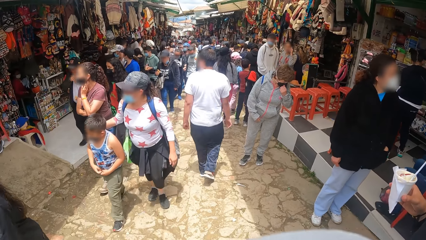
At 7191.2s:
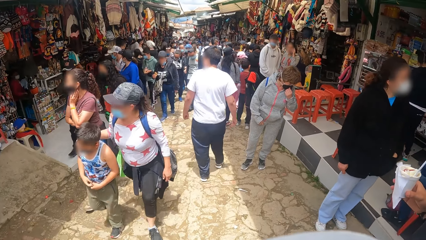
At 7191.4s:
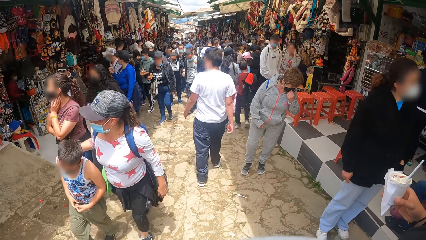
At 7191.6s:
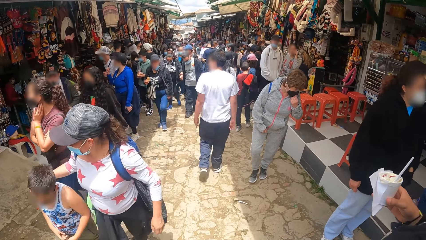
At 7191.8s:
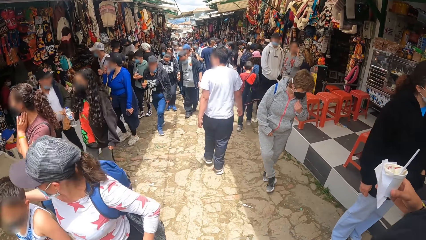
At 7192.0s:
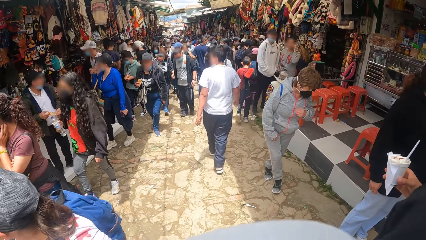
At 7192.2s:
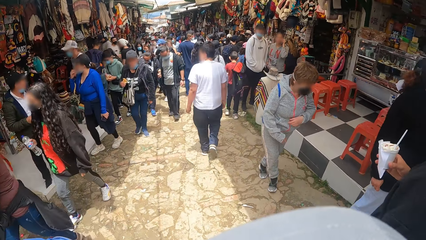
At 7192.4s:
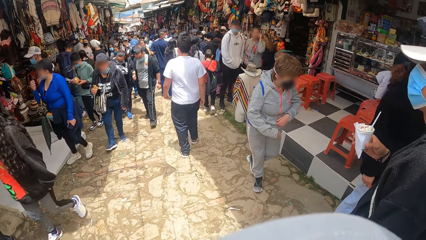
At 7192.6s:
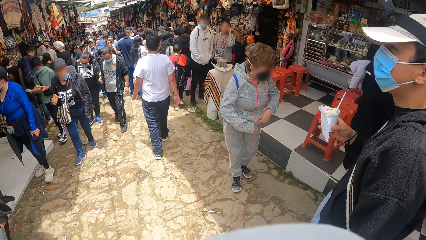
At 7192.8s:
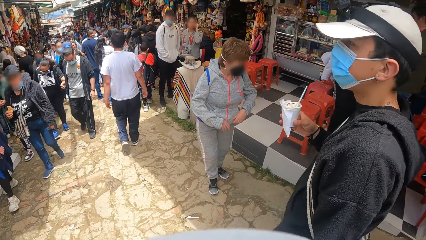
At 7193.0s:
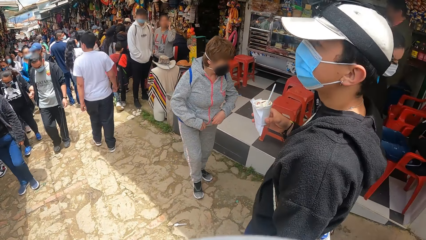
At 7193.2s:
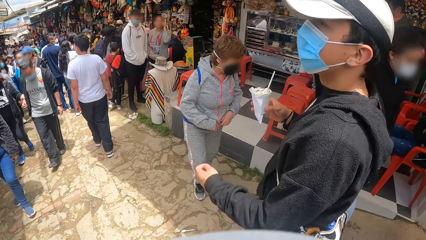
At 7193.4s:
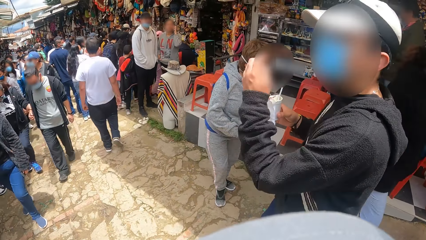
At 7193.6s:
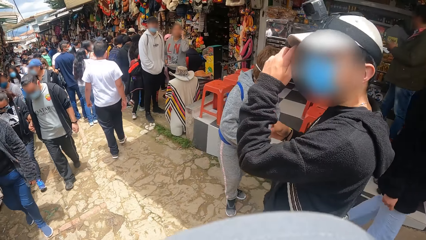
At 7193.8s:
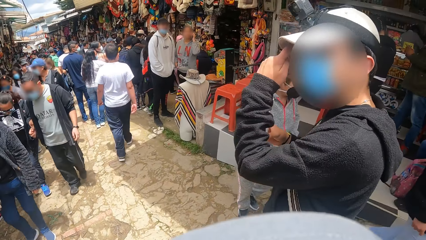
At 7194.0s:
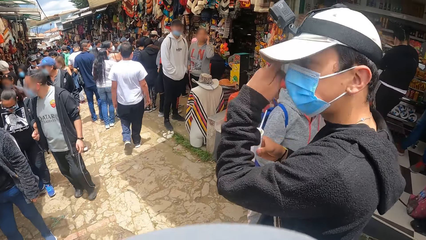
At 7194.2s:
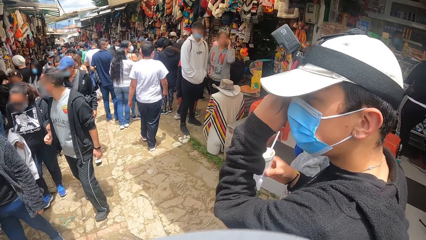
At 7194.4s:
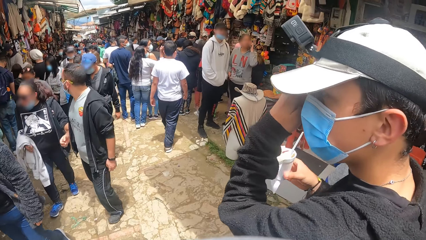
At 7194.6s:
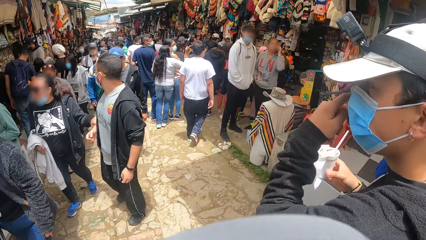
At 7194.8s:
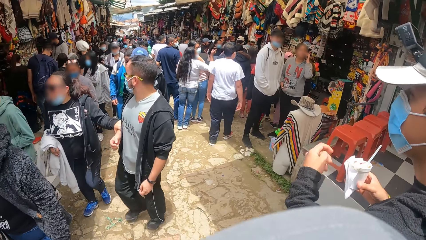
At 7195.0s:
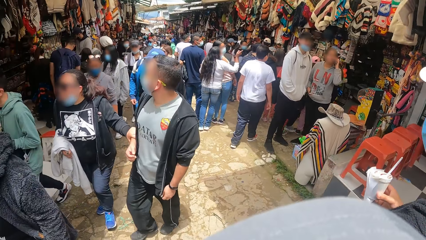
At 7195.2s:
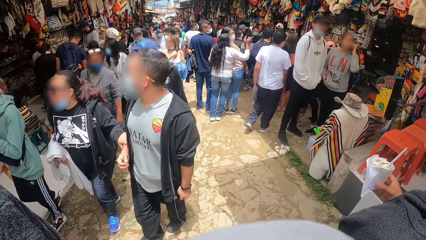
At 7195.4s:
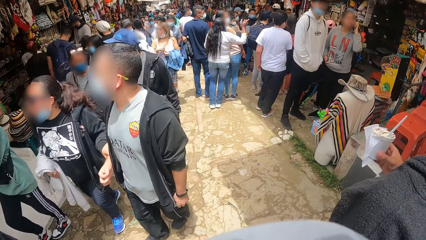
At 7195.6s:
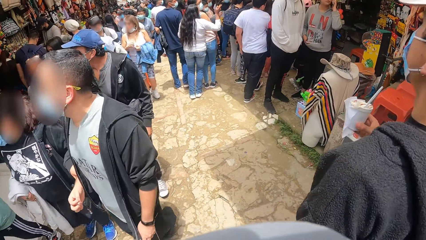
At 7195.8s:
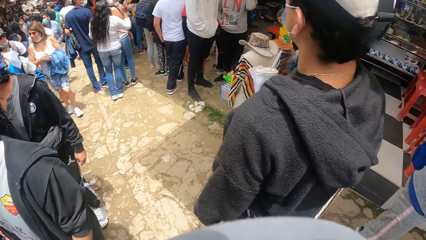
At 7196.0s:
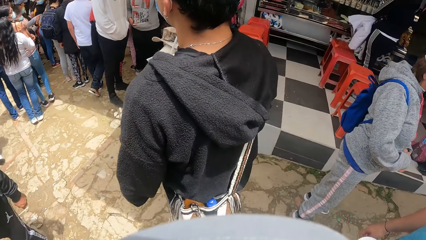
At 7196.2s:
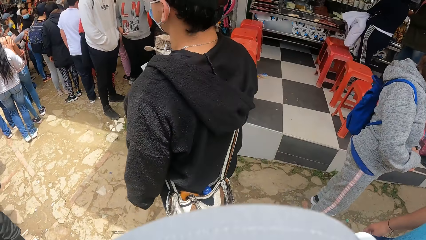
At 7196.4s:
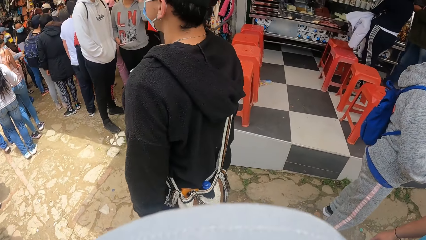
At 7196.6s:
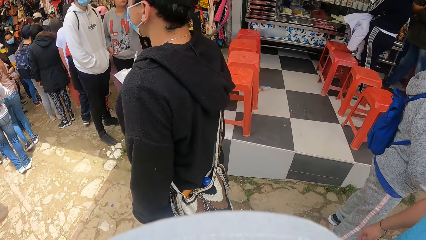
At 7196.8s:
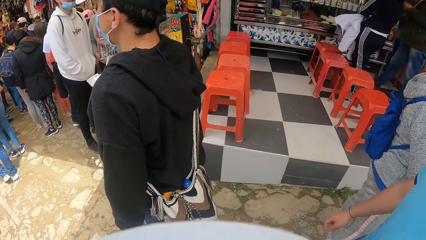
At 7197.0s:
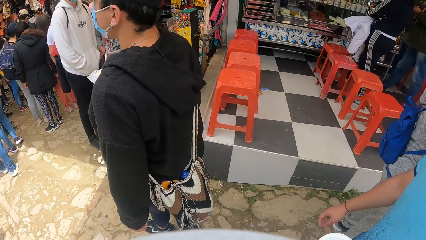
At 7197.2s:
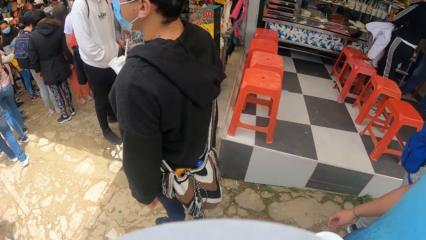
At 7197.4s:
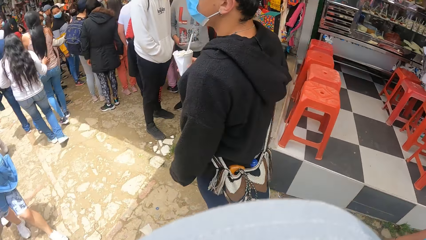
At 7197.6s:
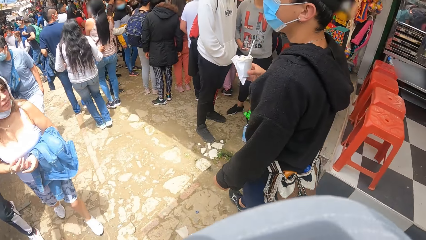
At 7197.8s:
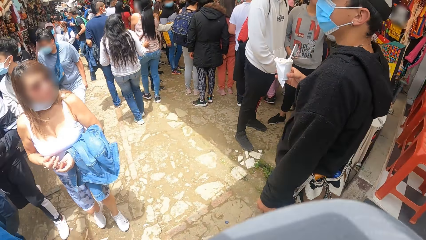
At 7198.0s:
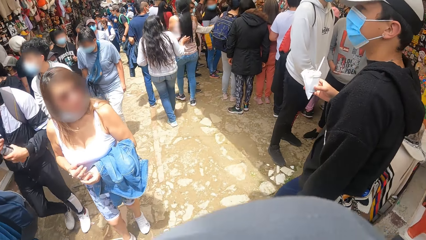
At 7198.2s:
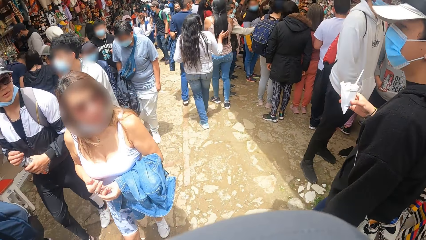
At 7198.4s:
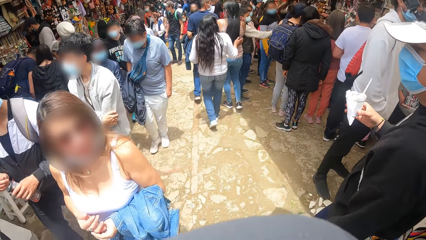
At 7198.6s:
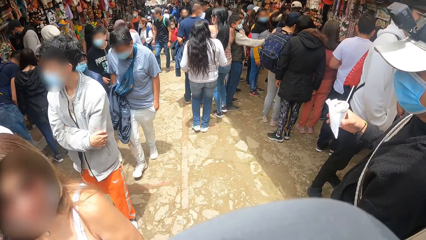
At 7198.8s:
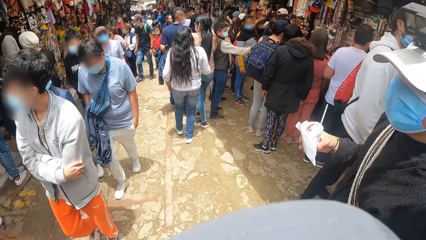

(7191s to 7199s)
A man rubs his face with his left hand.

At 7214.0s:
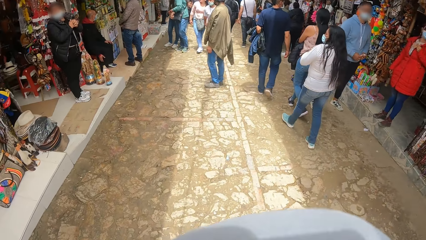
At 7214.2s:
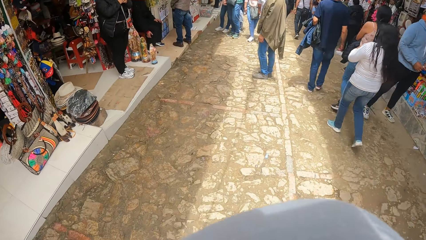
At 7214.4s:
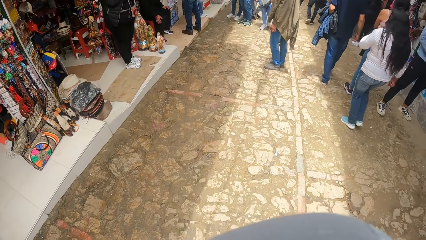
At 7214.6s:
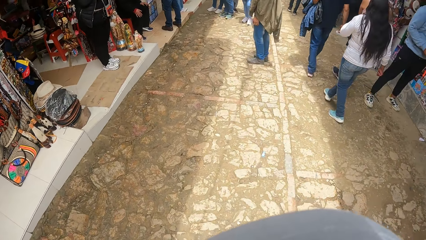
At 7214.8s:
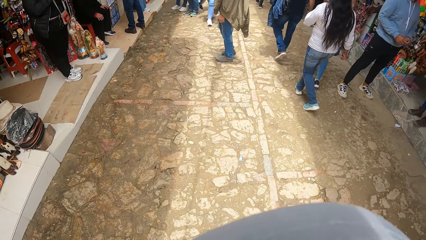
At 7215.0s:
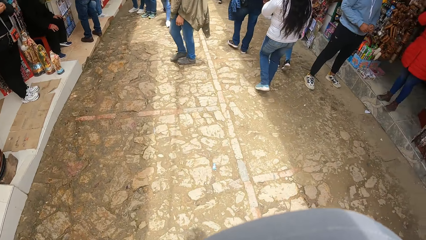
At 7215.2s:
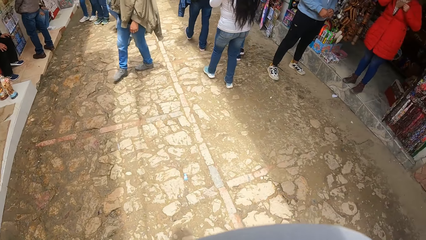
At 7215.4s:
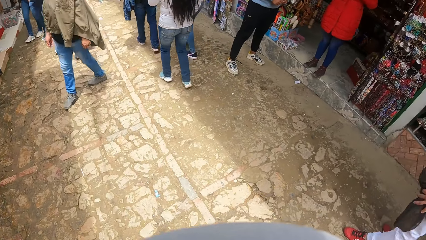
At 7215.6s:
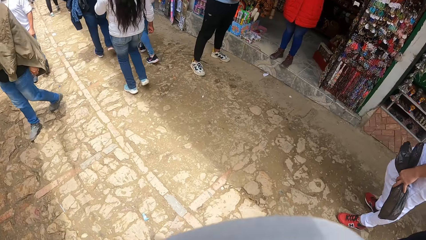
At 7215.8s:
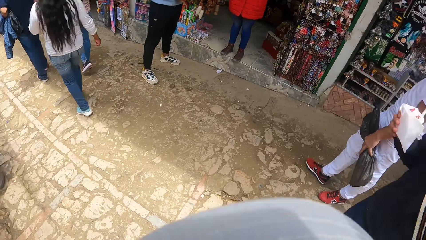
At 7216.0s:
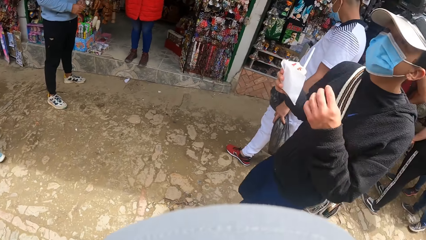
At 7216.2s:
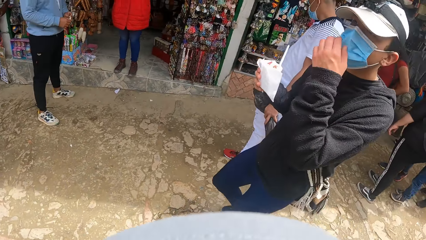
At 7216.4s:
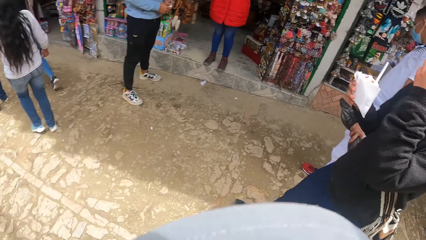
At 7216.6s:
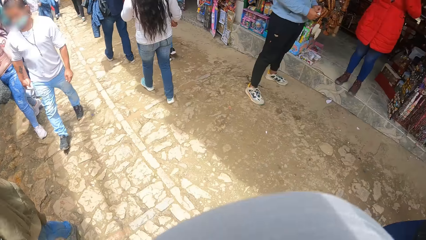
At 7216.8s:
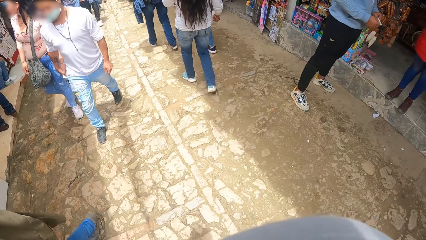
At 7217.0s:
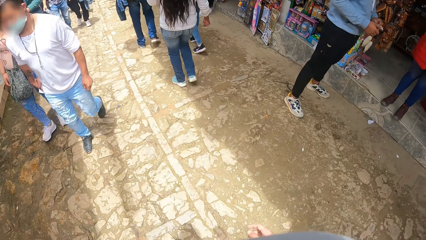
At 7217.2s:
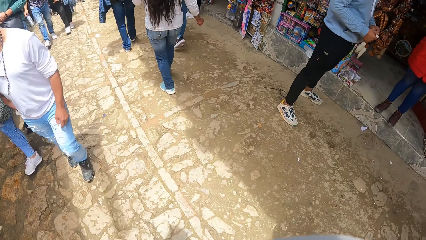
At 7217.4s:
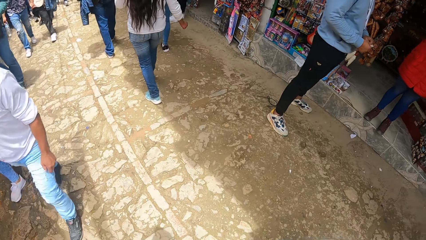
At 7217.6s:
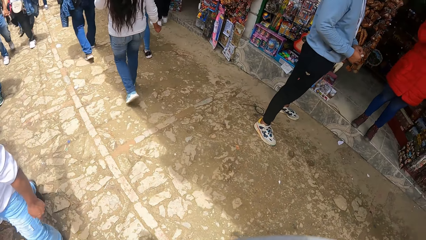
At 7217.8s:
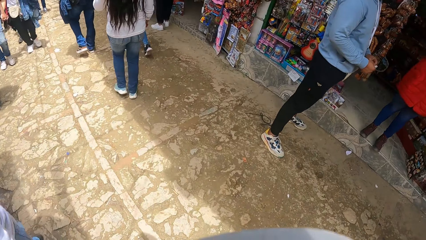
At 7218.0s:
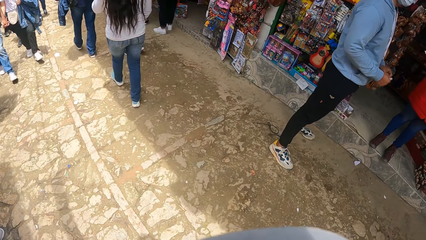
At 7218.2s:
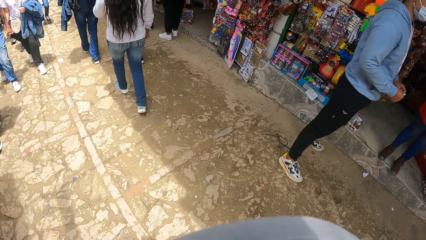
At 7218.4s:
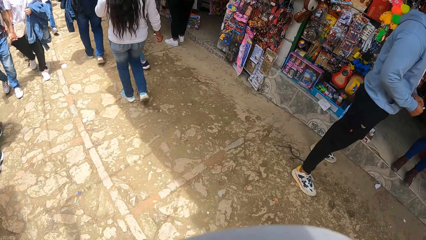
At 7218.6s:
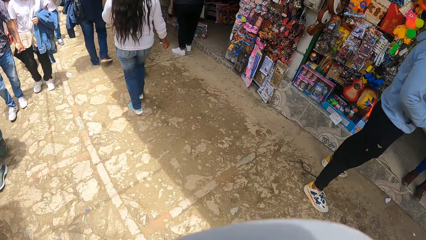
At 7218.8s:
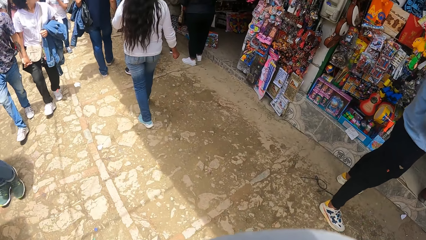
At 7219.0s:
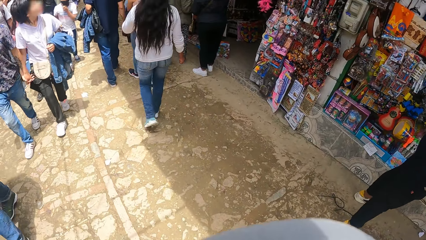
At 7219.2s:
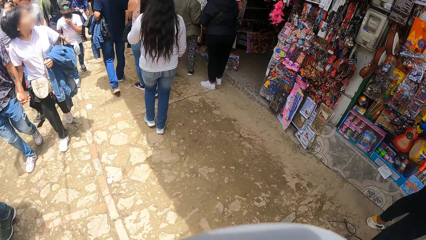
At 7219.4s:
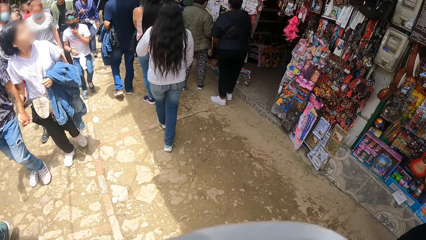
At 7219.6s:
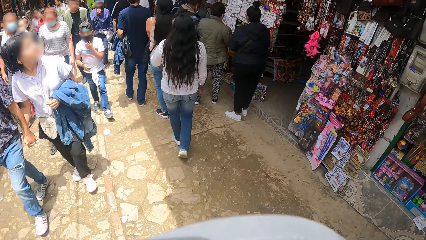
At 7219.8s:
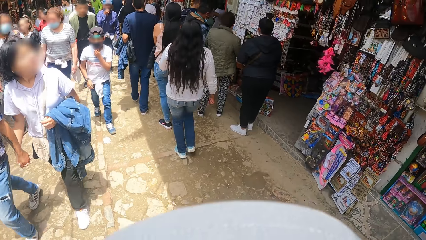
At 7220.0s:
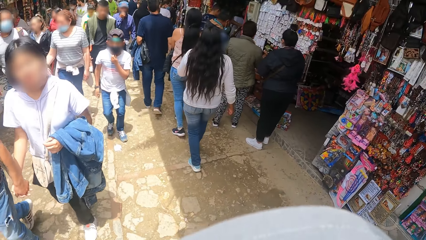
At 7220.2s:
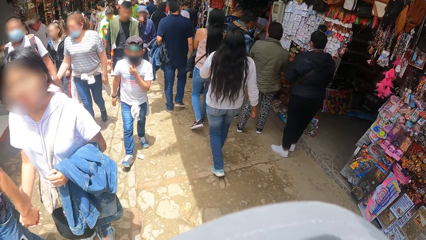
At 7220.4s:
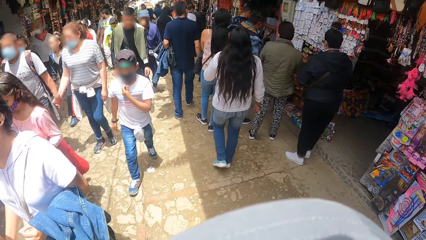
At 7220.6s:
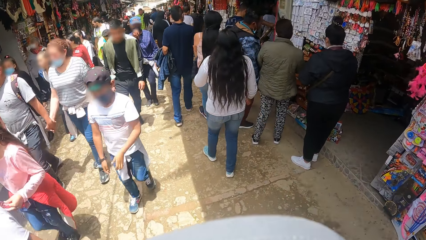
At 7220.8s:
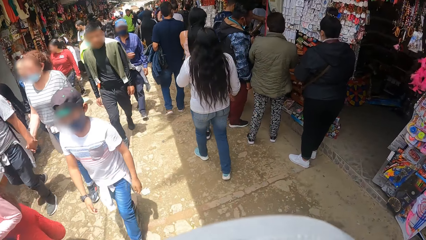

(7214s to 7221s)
A man touches his facemask with his left hand.
